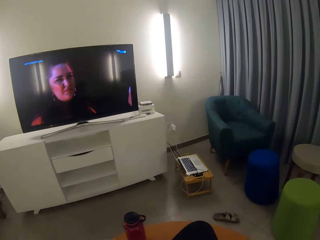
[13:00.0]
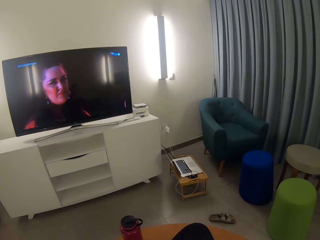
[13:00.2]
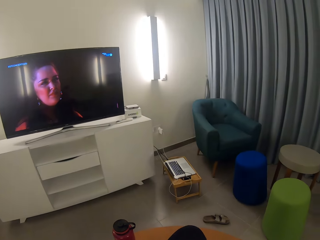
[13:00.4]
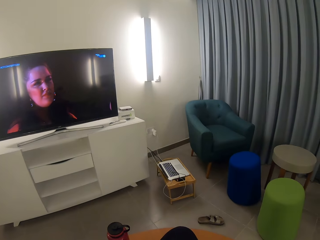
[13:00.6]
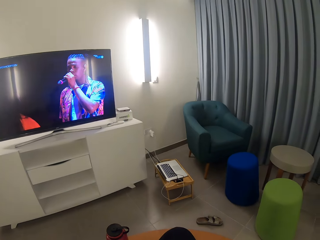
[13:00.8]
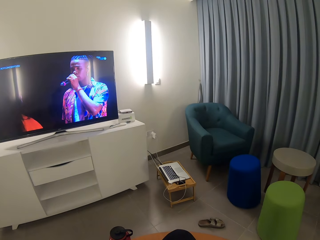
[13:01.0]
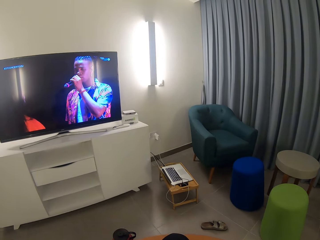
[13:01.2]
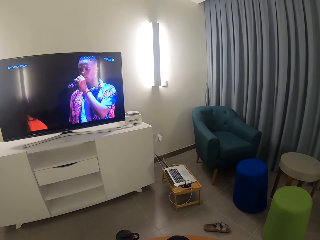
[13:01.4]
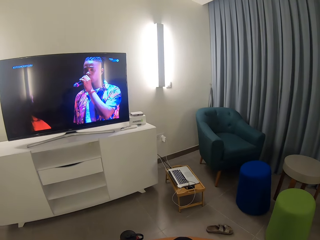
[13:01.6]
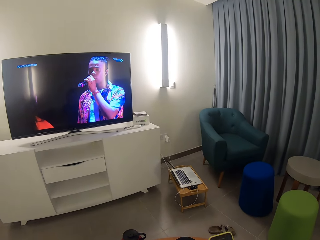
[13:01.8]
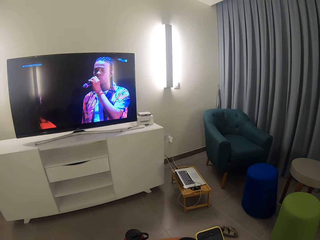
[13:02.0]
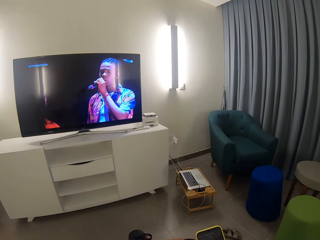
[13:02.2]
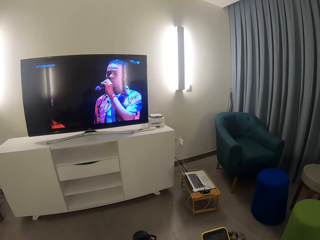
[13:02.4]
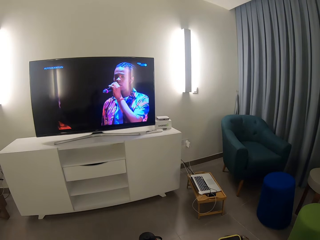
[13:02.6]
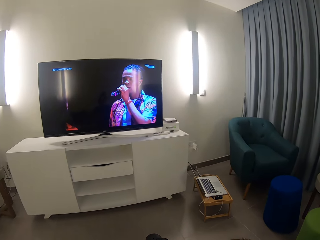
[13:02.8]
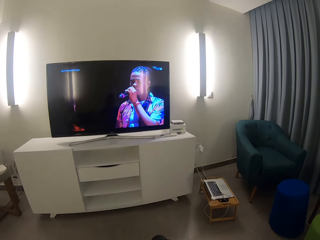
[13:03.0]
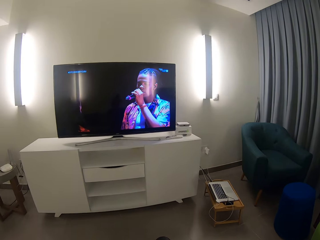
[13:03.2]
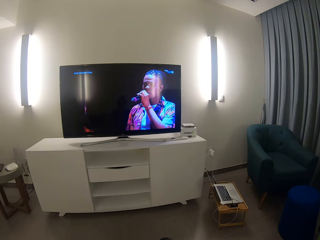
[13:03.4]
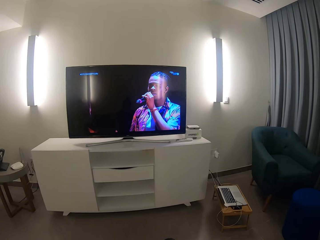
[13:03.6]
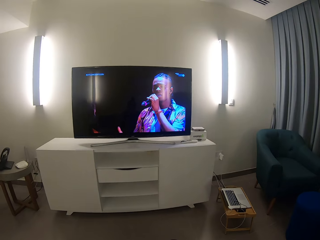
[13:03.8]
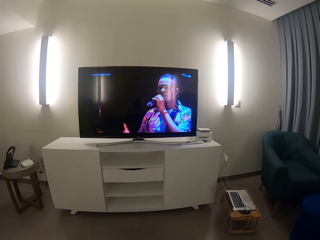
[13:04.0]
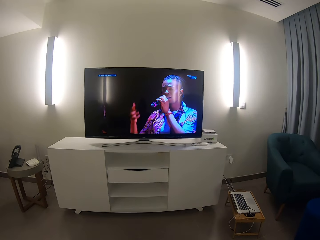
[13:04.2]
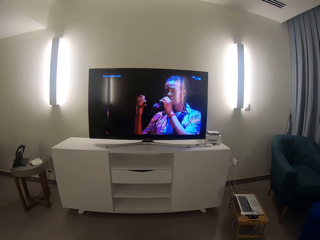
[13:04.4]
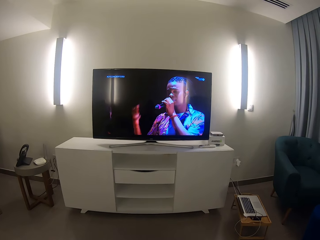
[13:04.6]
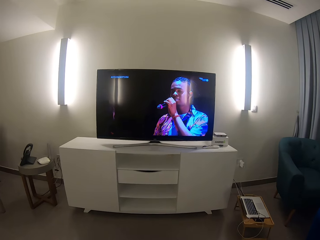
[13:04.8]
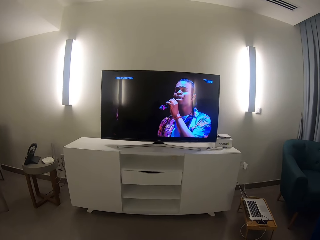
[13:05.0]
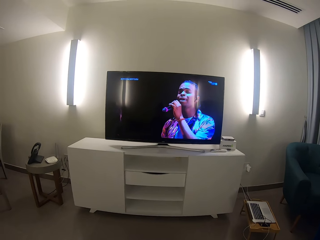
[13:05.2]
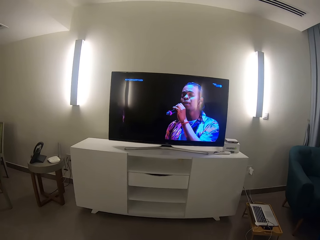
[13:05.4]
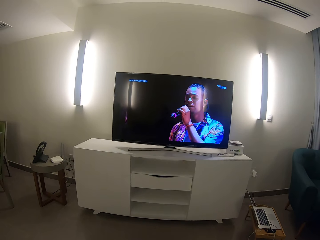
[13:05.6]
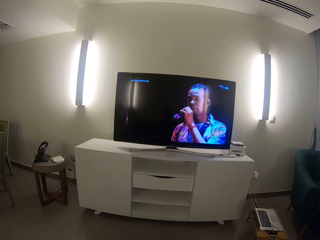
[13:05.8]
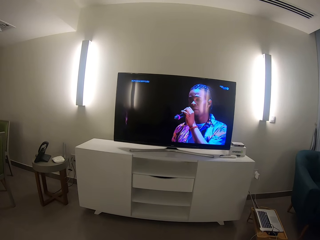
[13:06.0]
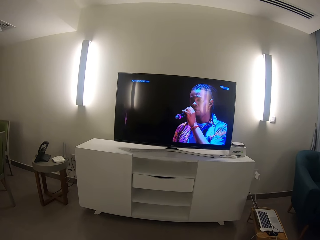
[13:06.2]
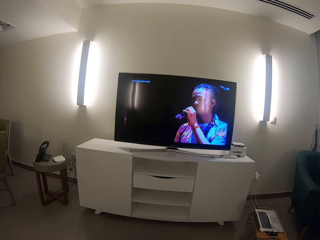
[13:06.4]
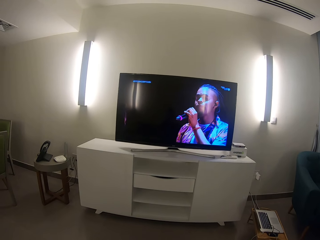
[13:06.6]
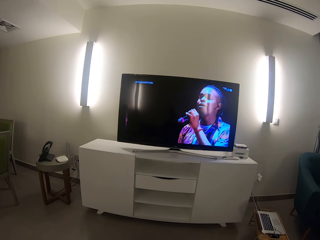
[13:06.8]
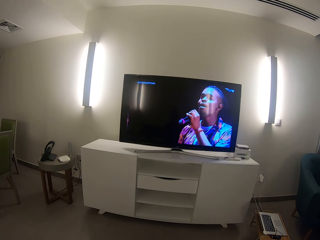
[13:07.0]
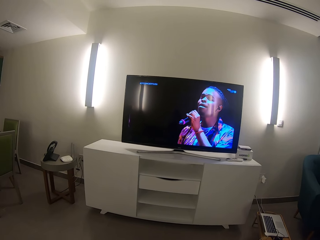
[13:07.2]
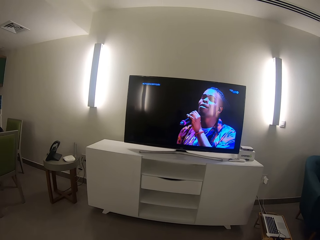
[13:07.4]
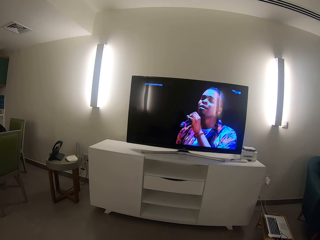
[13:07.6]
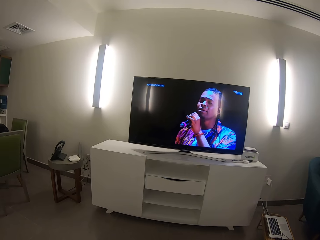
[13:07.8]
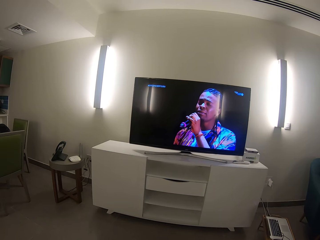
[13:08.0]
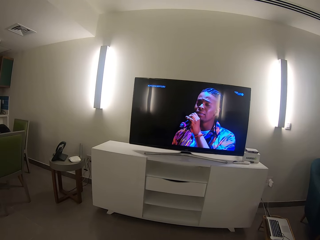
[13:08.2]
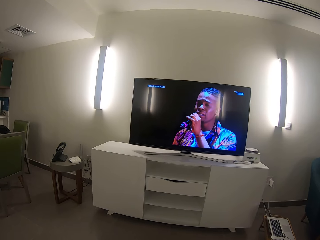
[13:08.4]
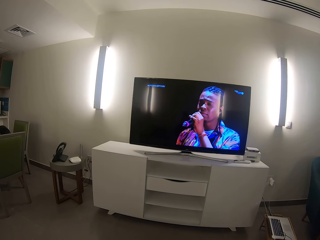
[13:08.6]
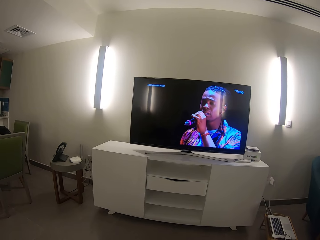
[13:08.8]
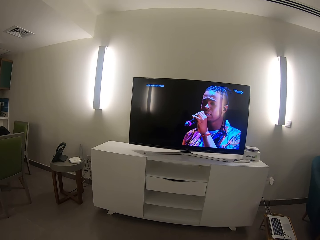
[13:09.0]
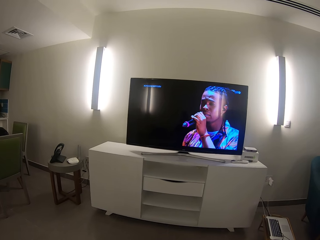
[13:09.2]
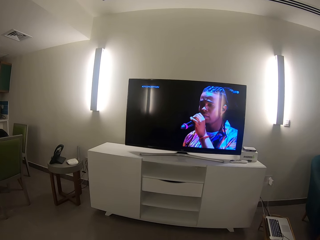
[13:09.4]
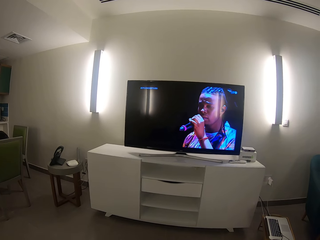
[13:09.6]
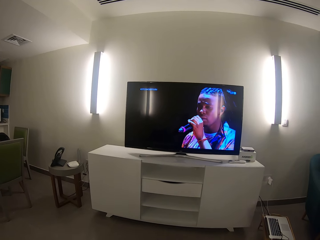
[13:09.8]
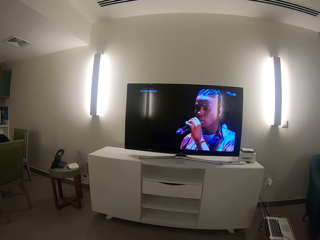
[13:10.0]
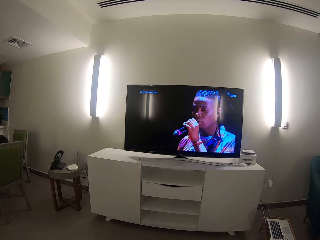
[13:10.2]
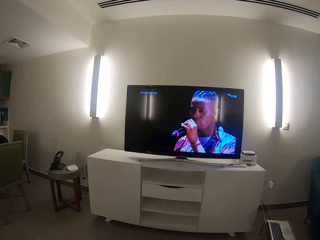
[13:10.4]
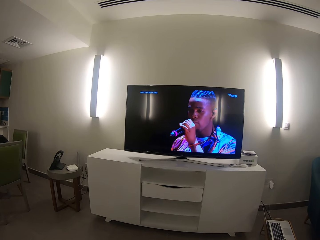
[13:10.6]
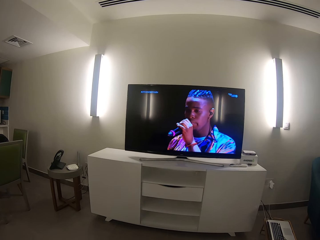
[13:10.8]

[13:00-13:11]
The camera wearer looks aside. They watch television.

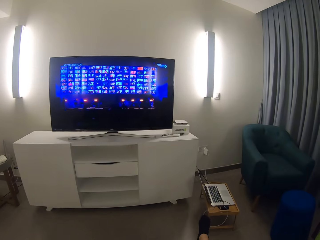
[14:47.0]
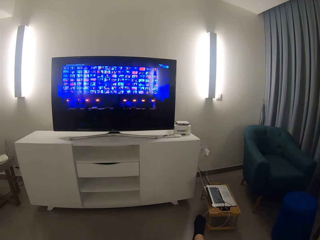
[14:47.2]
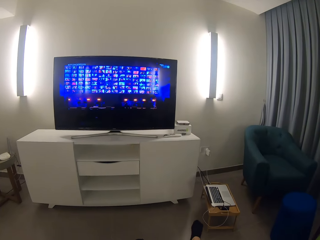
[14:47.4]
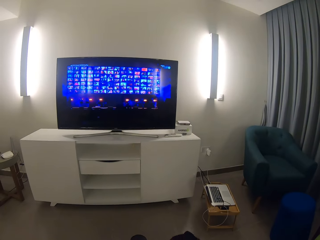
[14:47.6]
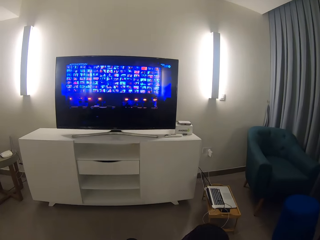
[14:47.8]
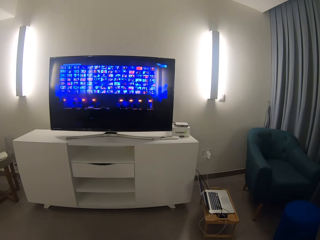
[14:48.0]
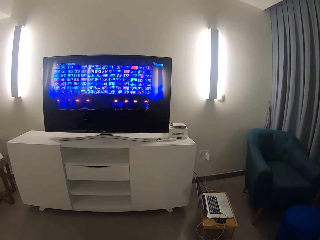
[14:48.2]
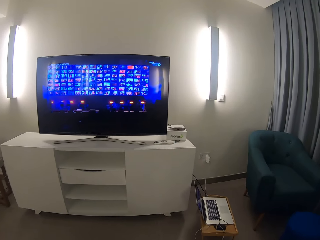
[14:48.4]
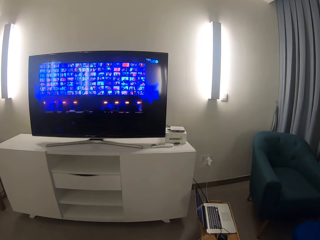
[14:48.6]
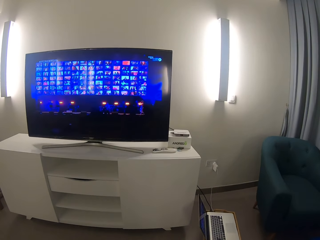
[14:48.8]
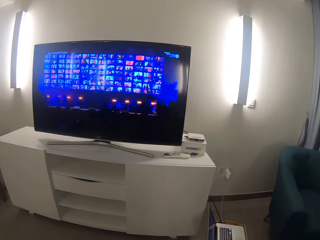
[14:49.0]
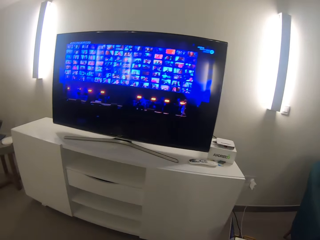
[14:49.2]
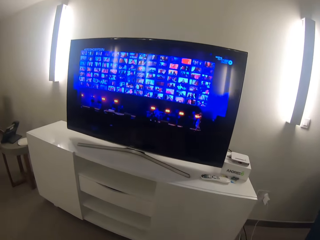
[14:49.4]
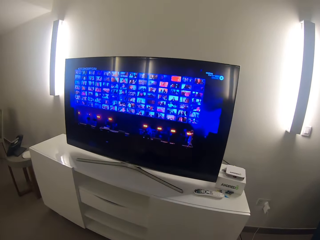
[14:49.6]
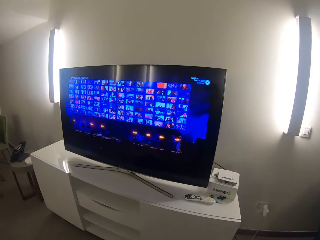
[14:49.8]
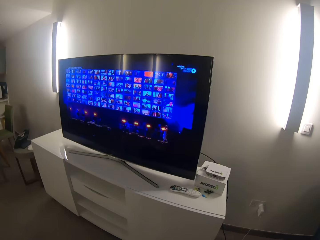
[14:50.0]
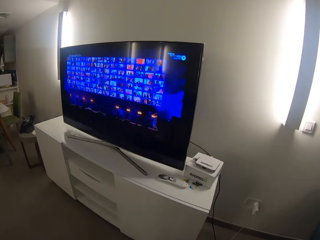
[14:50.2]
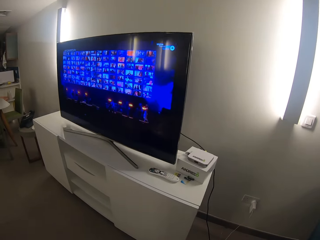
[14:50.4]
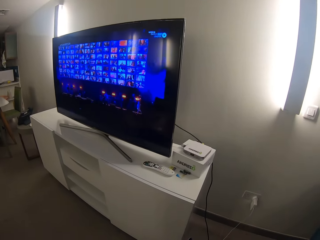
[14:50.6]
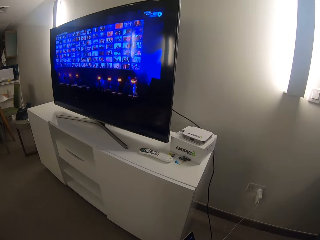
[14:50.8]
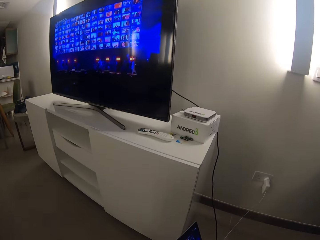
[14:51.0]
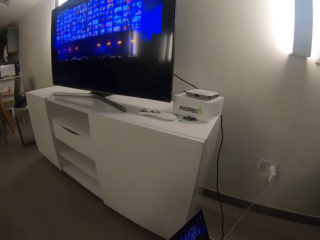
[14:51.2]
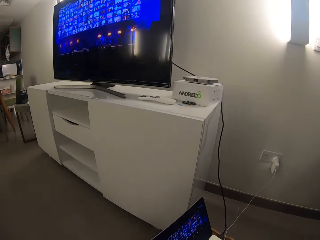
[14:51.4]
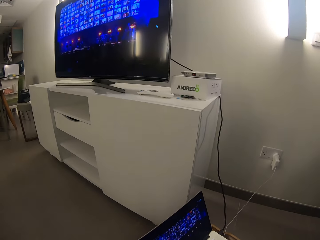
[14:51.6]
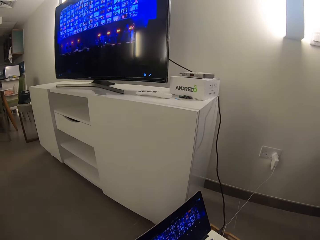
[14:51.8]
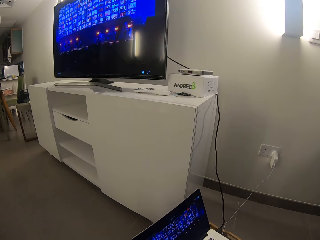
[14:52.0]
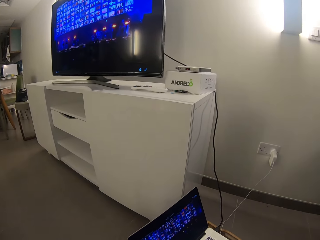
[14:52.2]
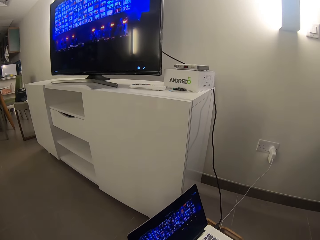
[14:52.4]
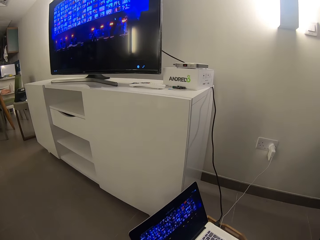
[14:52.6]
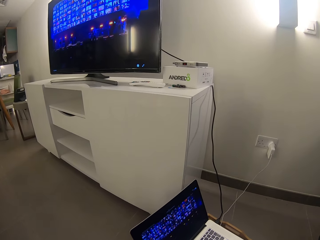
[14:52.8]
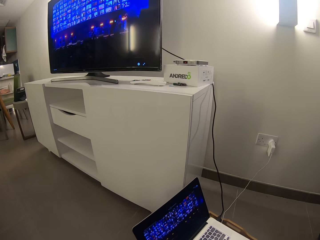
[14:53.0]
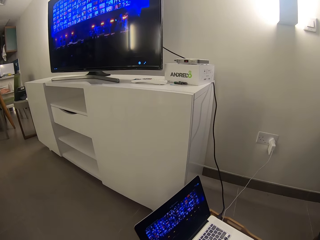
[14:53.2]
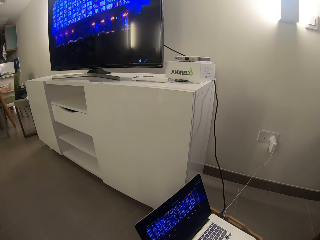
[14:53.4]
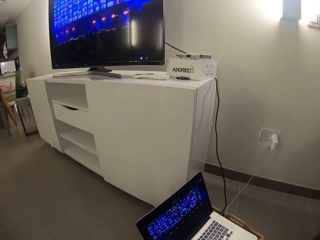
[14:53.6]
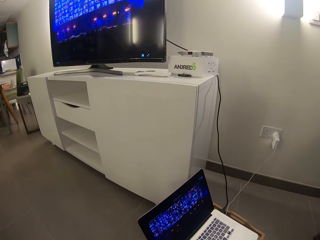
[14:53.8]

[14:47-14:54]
The camera wearer walks around. They stop at the laptop.

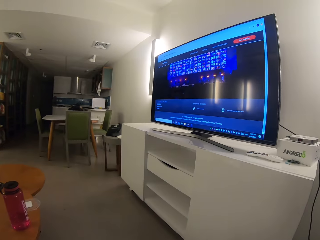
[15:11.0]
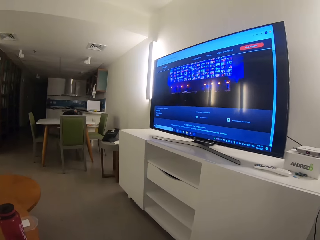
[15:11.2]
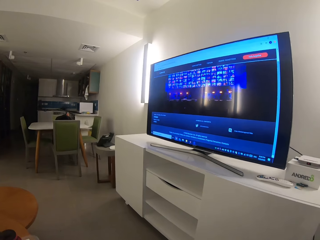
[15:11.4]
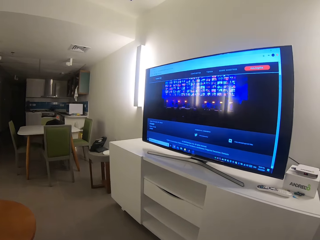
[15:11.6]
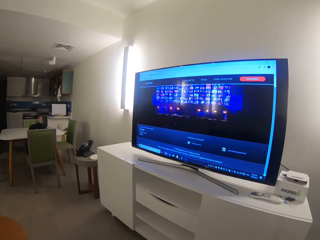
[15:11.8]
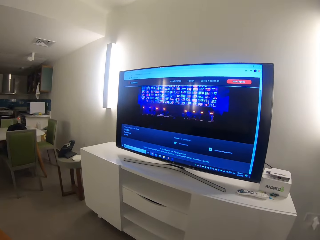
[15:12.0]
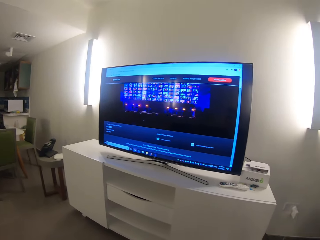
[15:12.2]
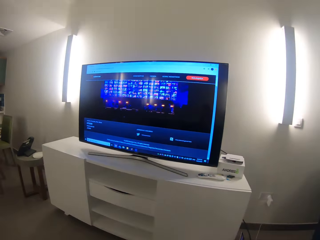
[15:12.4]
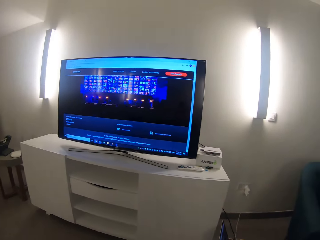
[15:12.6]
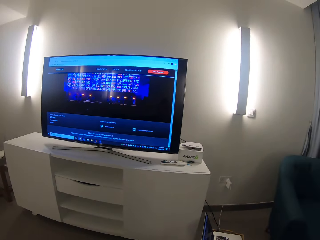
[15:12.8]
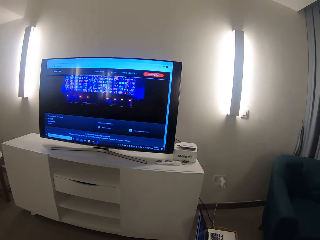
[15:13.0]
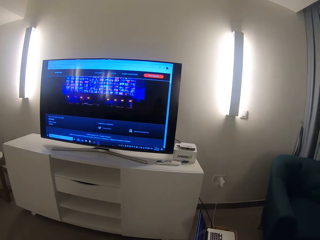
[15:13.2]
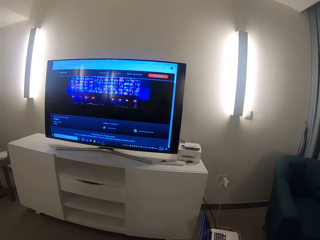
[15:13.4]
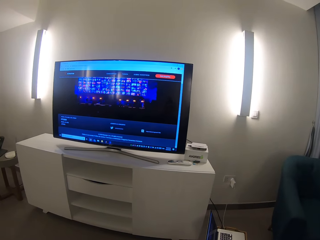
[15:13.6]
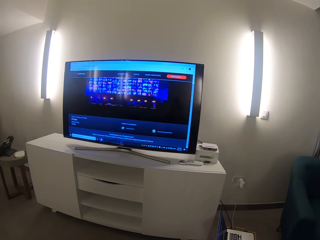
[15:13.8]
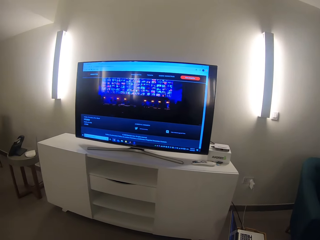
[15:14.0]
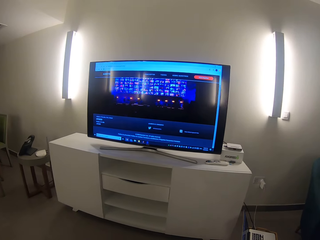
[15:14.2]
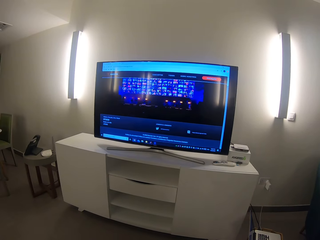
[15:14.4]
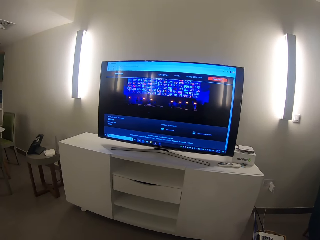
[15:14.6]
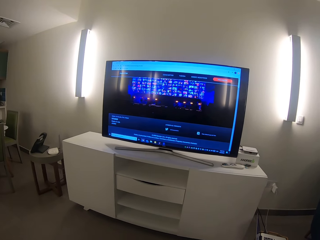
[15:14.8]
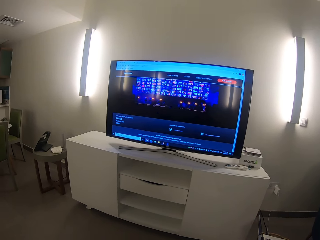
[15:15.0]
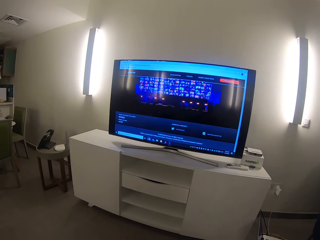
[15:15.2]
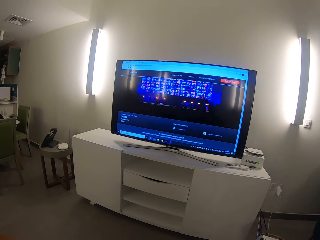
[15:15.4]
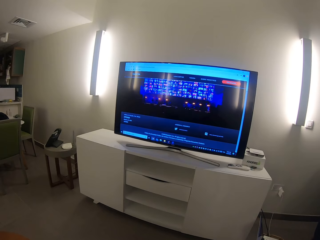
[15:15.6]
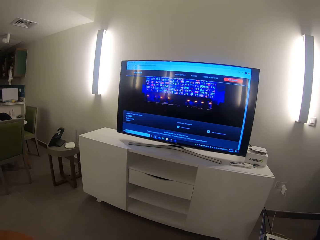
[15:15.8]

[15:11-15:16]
The camera wearer watches the television. They stop walking.
